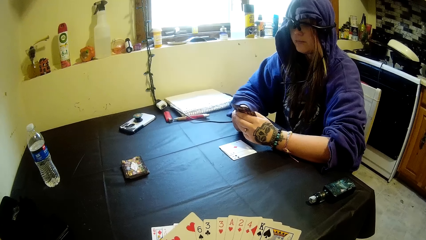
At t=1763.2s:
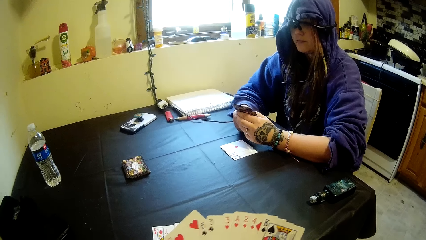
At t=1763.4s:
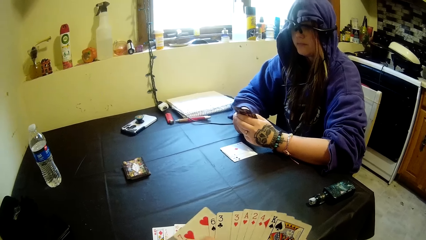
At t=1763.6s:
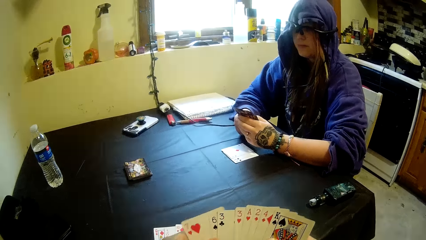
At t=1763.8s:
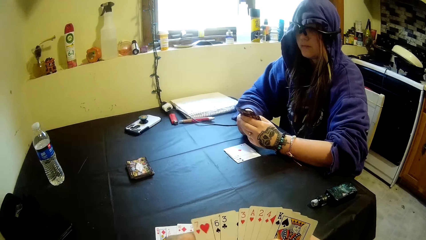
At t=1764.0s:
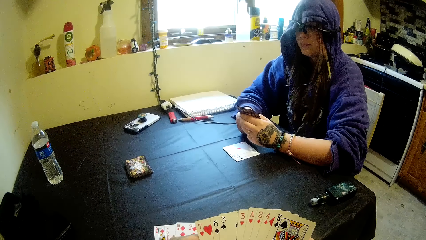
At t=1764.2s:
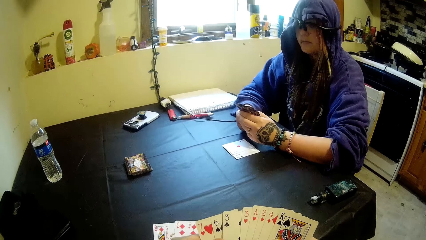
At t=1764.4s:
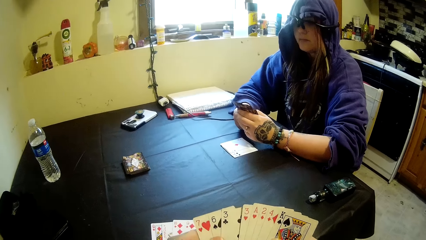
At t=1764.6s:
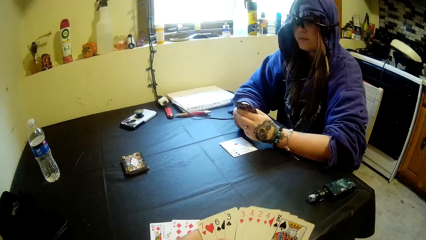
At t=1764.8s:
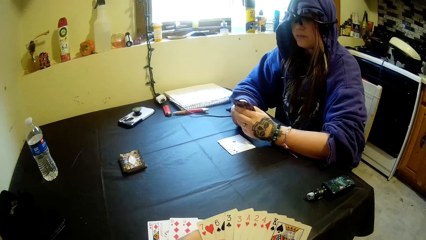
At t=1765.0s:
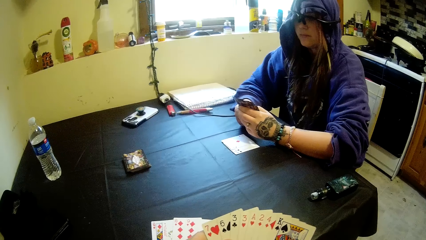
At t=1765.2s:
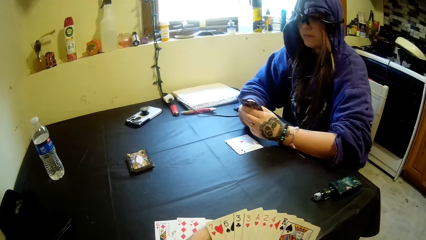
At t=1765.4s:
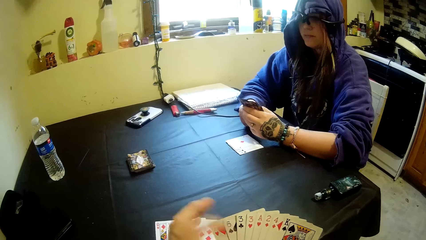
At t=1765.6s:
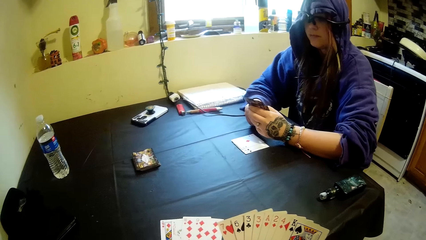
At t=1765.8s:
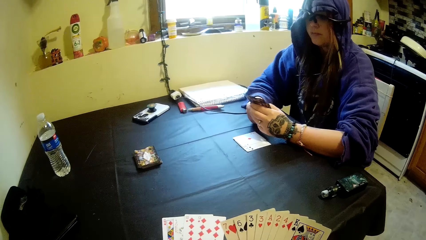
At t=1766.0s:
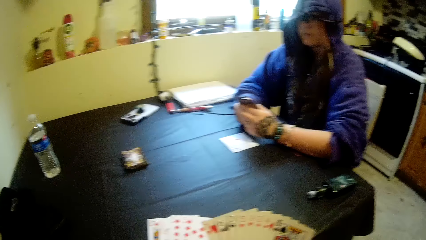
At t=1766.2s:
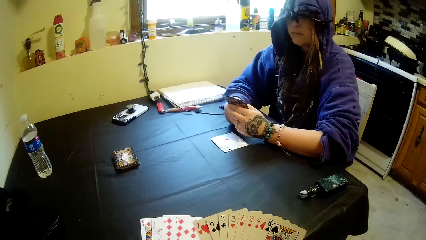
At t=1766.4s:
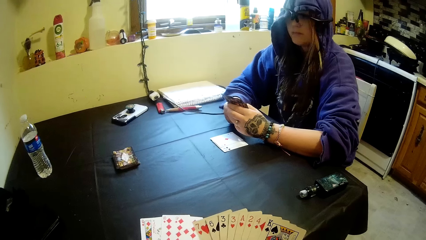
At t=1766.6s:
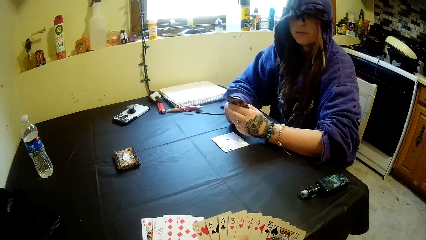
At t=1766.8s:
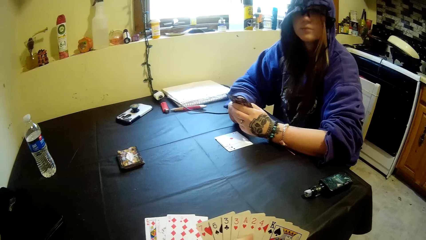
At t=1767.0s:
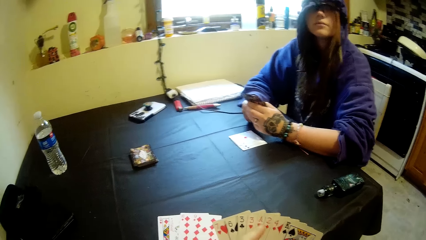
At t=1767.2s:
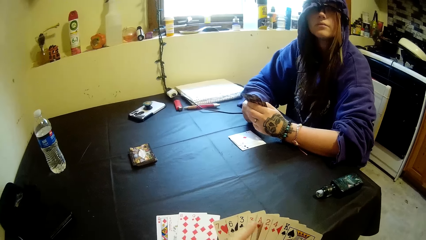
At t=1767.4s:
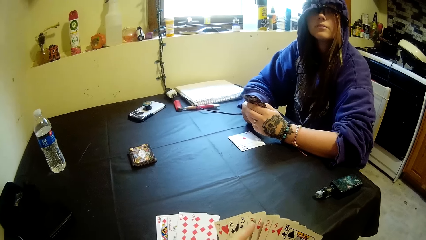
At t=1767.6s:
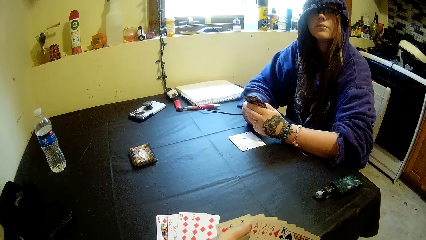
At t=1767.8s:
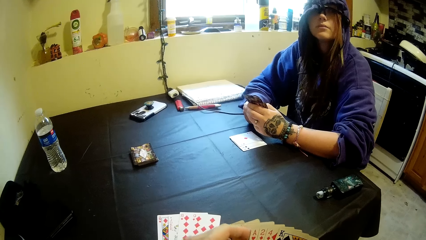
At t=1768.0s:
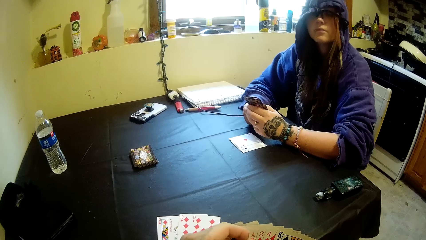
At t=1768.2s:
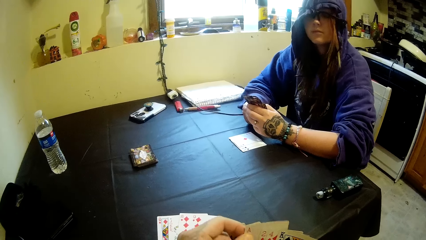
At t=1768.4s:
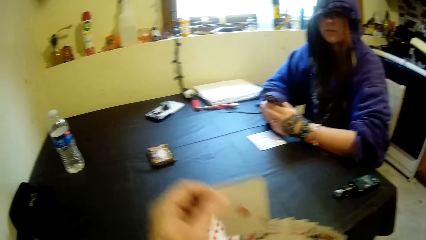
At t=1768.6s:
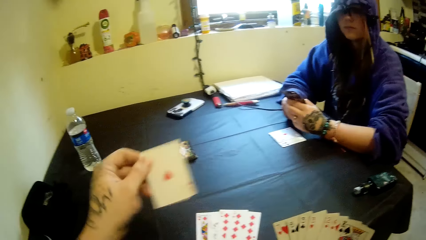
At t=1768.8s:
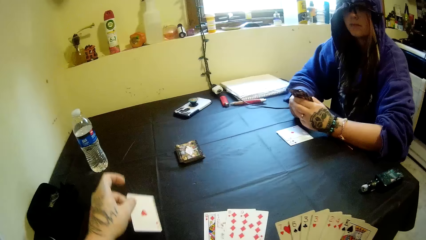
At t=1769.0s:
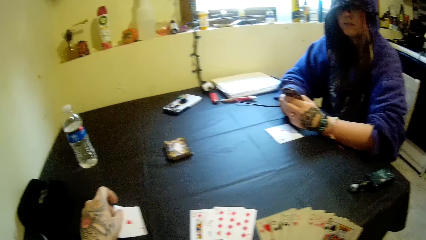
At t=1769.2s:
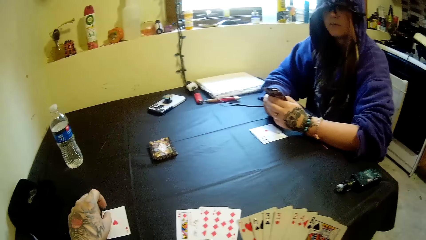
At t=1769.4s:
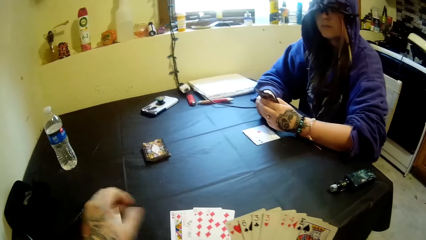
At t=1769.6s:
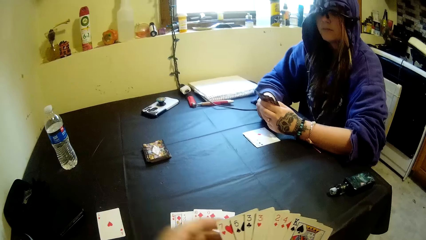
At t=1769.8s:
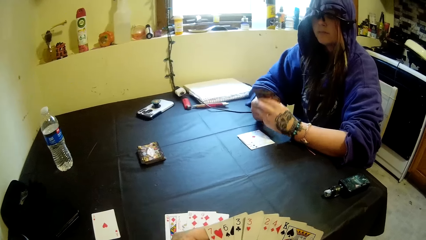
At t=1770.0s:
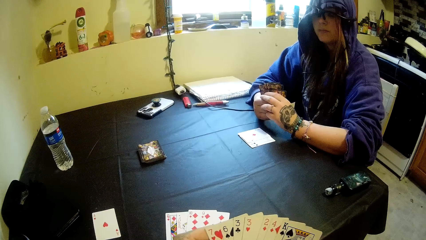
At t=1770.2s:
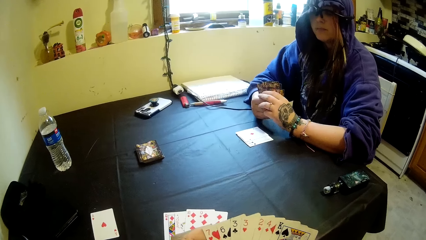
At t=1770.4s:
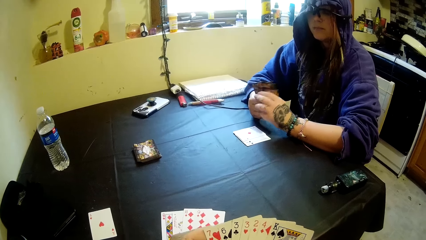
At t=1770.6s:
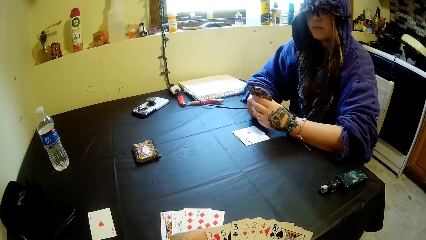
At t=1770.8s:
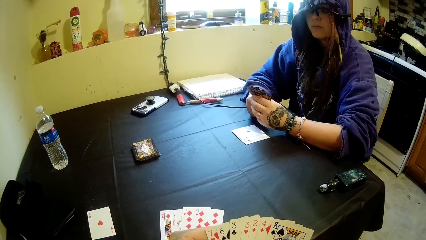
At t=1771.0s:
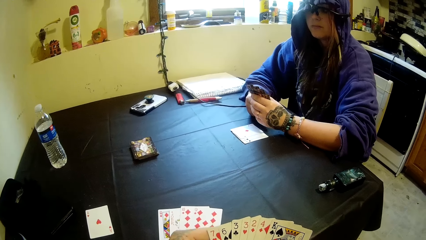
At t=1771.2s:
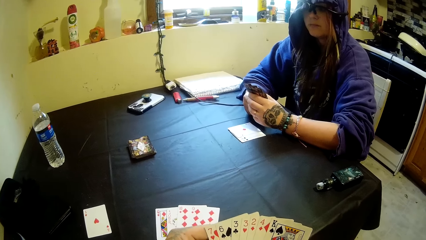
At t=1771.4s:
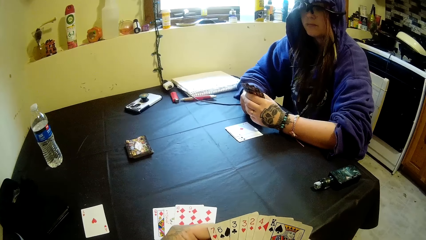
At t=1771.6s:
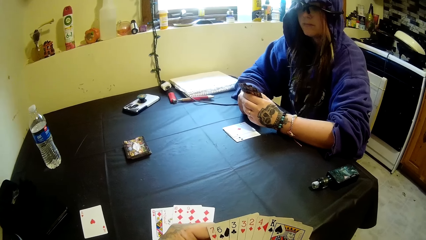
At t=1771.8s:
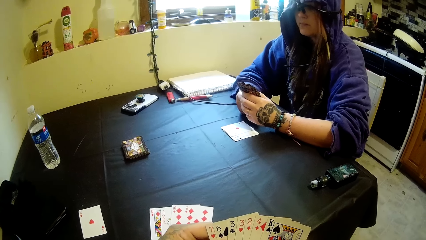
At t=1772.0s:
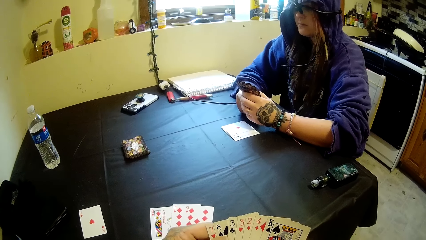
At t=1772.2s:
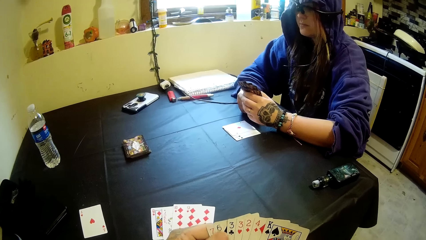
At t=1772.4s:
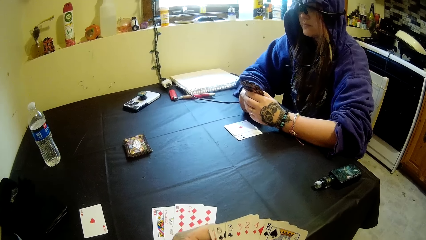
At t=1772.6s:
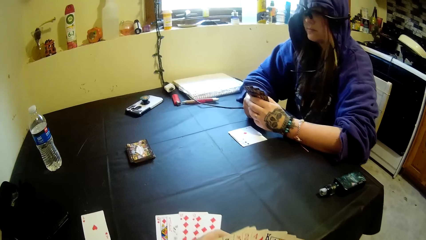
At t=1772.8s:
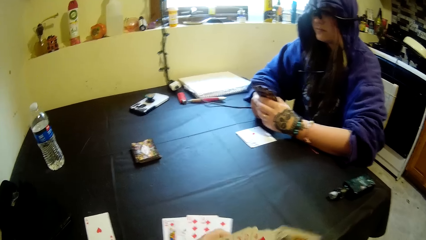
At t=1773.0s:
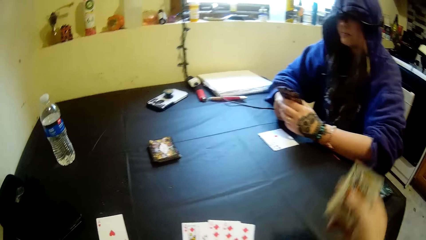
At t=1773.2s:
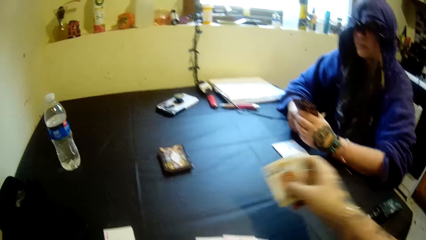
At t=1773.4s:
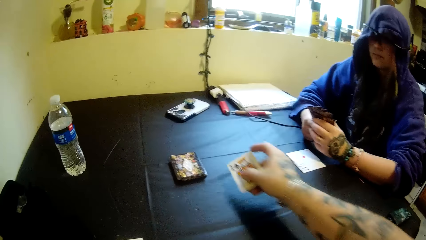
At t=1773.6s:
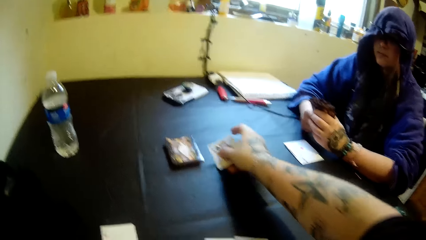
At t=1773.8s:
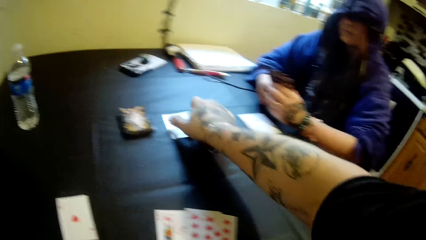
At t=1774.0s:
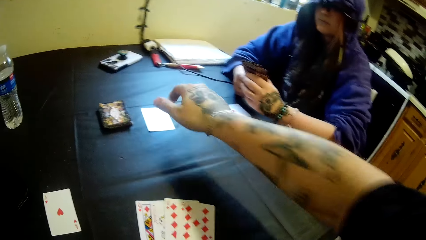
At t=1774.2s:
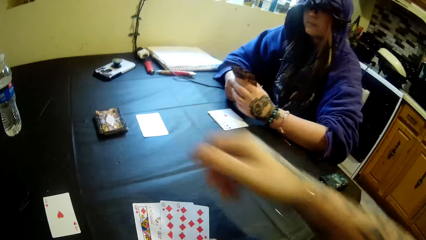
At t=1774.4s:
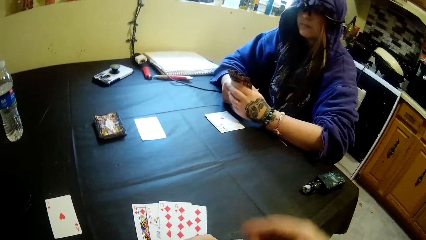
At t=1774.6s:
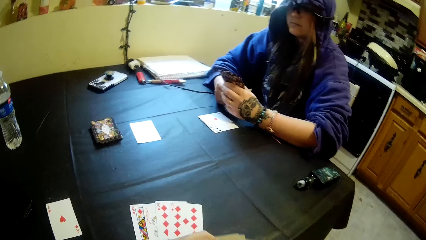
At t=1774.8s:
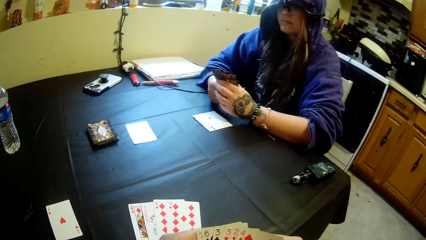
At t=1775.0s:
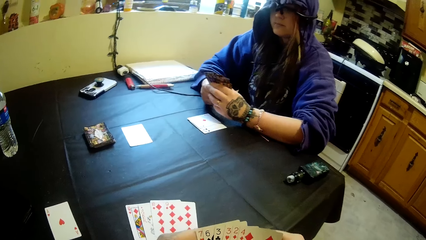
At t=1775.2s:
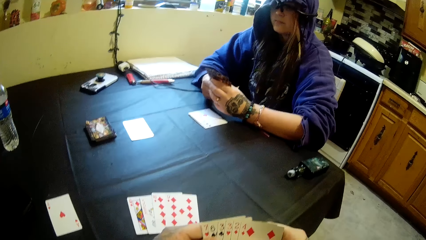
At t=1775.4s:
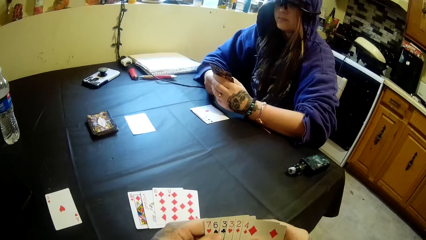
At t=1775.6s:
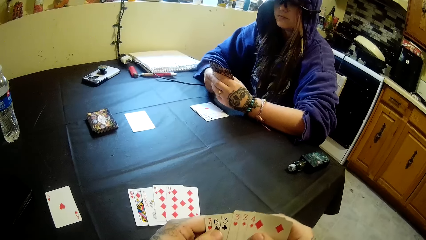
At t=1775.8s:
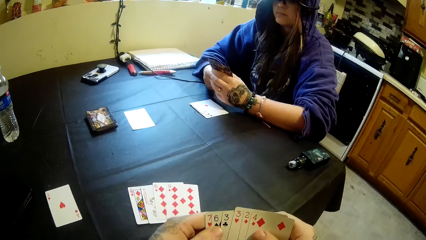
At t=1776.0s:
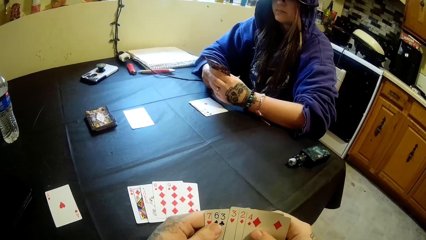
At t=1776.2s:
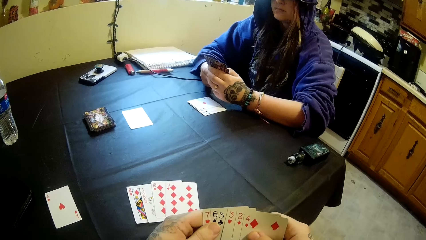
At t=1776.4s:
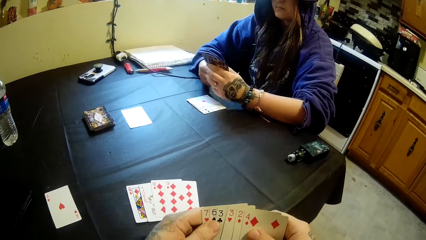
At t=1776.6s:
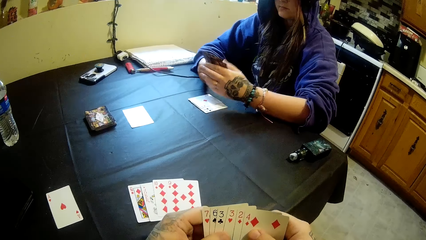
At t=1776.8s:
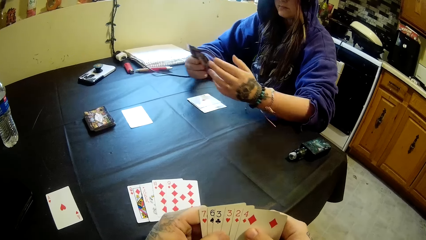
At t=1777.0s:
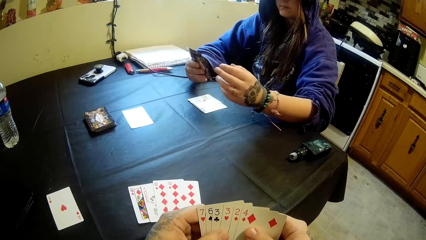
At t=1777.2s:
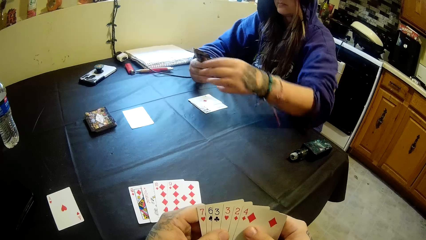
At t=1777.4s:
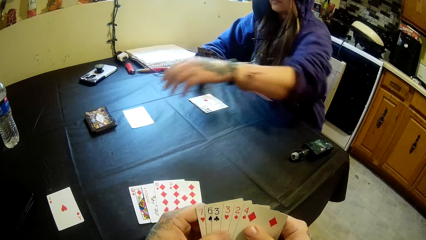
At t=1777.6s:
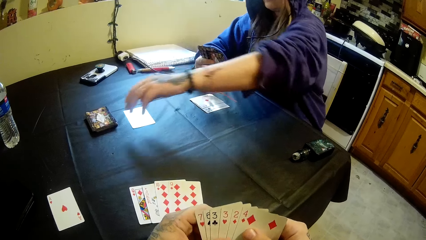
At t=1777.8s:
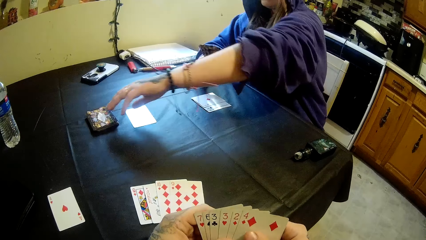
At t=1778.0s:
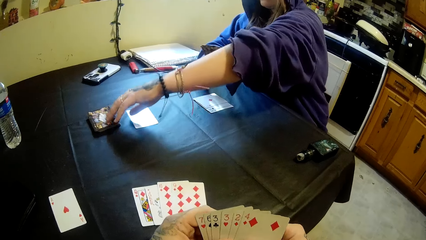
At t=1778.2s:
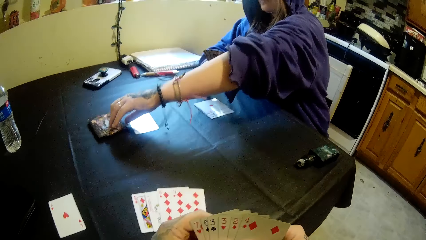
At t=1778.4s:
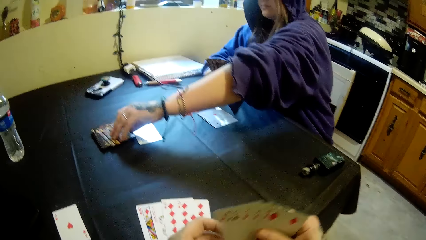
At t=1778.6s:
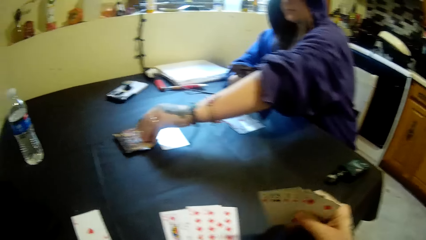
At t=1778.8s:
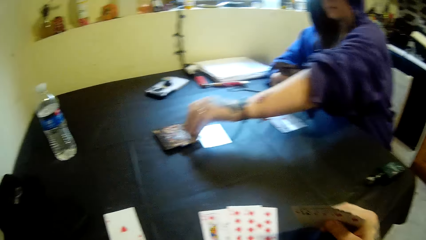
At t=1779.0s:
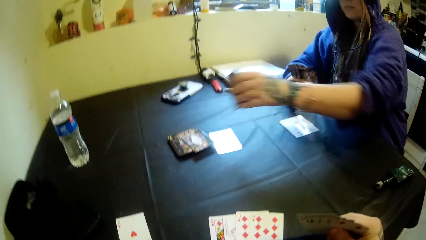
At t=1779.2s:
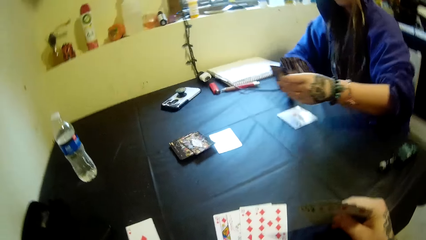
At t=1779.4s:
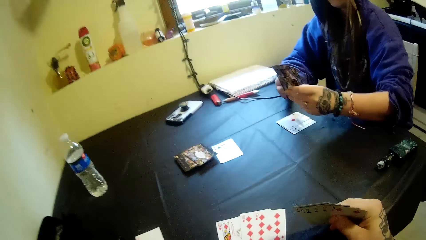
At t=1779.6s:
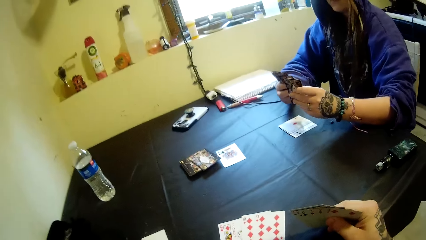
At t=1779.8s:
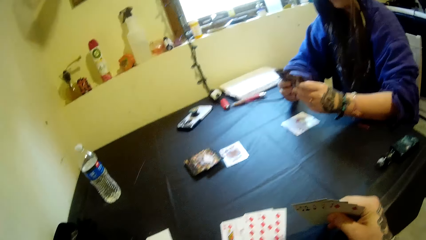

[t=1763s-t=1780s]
The camera wearer takes out a card from his right hand. He drops the card on the table with his left hand. He takes out a card from his left hand. He drops the card on the table with his right hand. A woman picks up a card from the table with her left hand.
